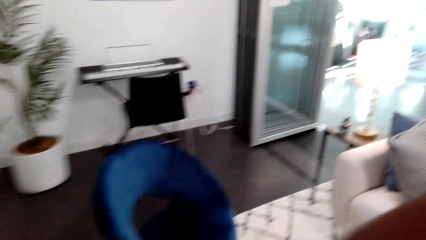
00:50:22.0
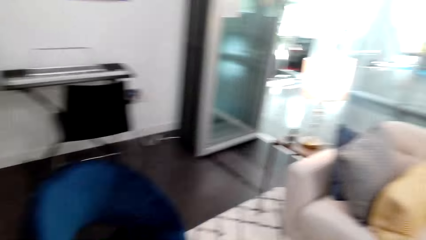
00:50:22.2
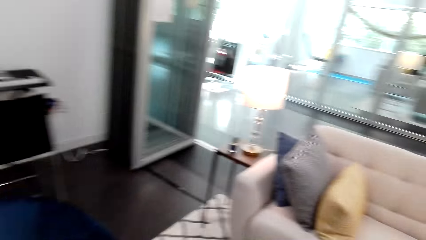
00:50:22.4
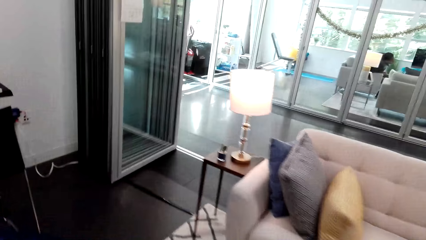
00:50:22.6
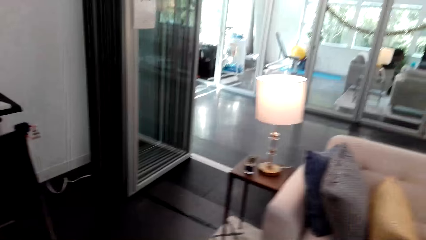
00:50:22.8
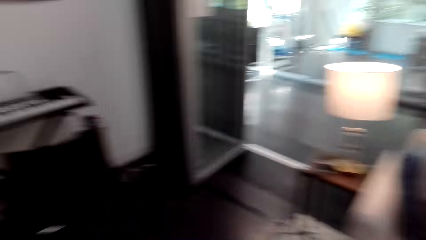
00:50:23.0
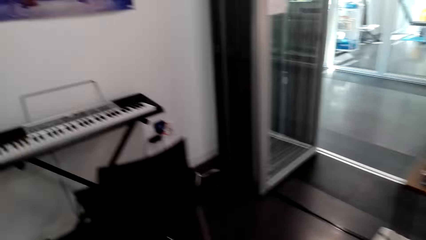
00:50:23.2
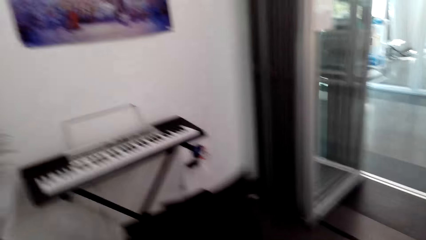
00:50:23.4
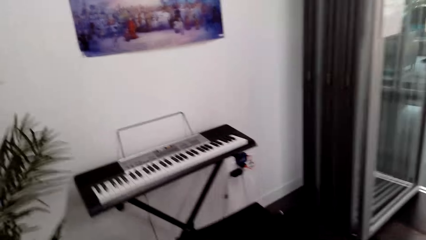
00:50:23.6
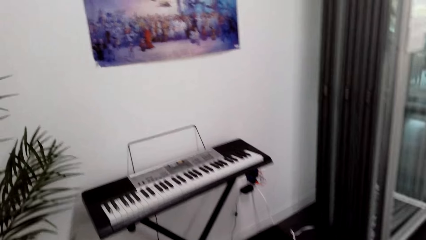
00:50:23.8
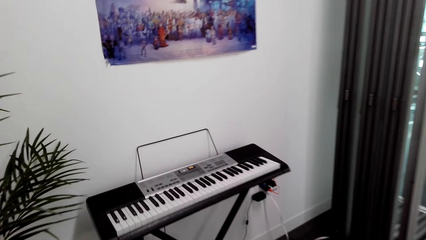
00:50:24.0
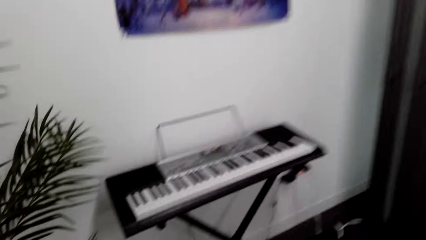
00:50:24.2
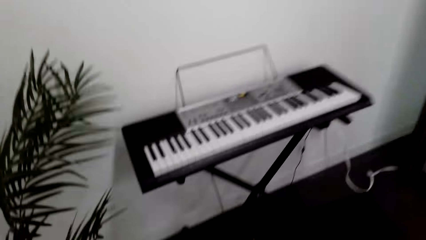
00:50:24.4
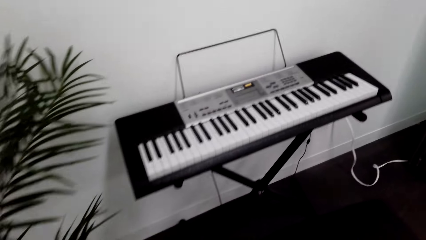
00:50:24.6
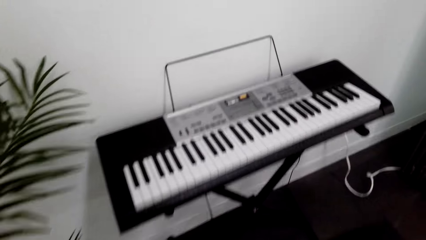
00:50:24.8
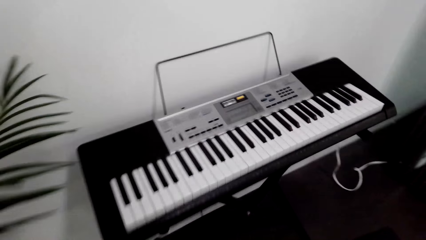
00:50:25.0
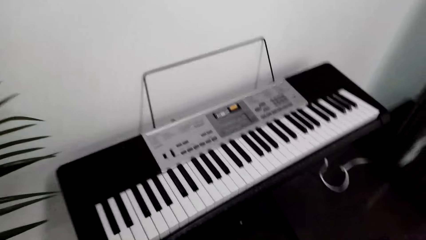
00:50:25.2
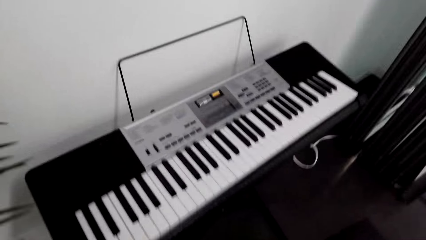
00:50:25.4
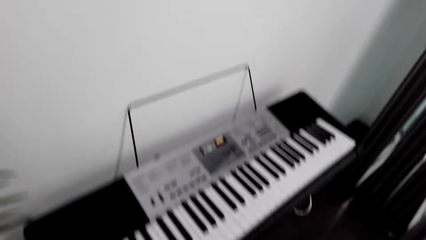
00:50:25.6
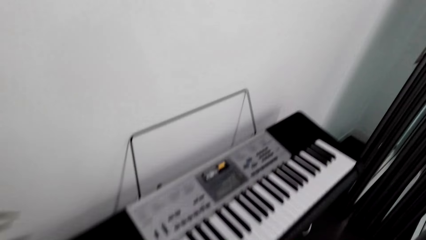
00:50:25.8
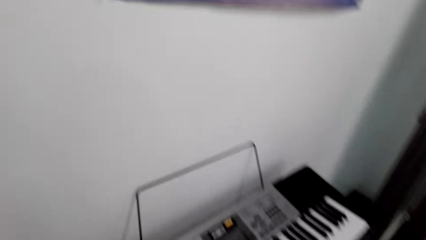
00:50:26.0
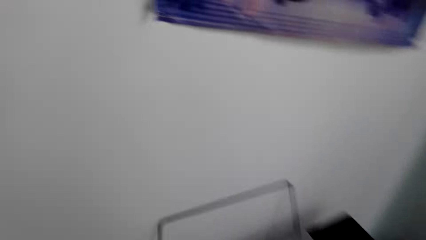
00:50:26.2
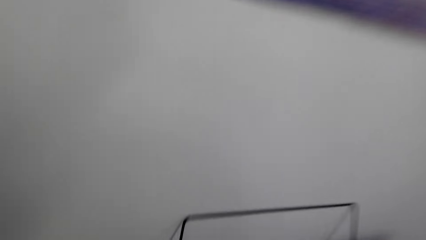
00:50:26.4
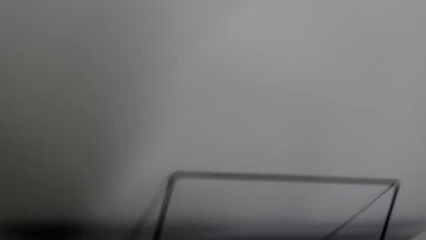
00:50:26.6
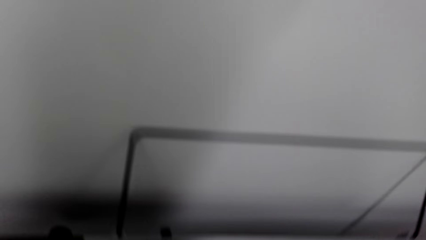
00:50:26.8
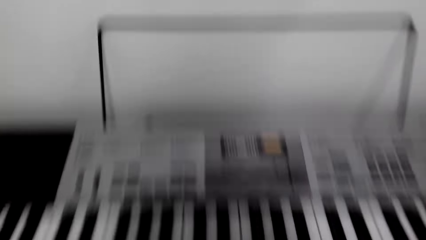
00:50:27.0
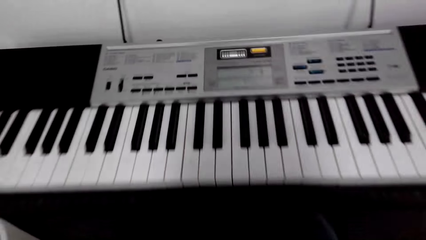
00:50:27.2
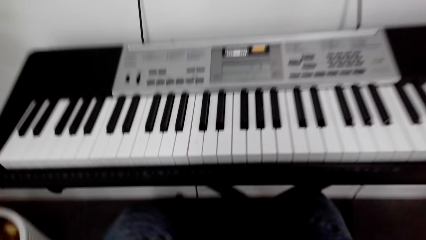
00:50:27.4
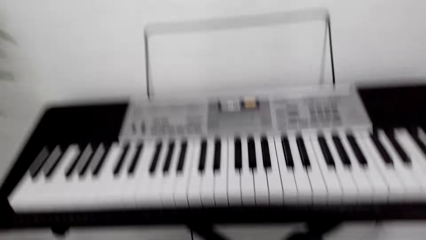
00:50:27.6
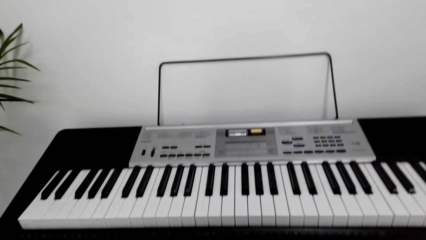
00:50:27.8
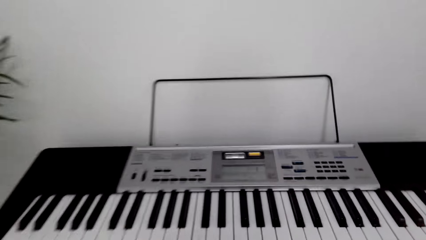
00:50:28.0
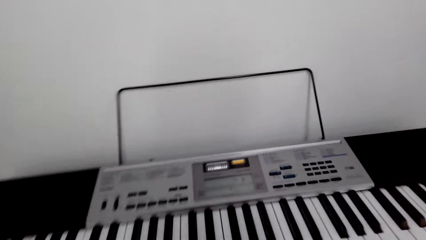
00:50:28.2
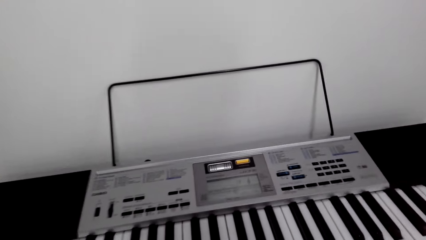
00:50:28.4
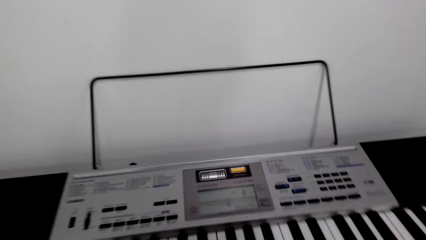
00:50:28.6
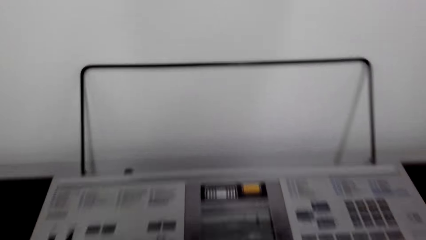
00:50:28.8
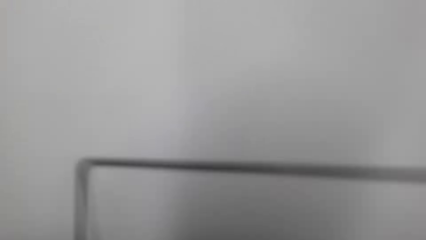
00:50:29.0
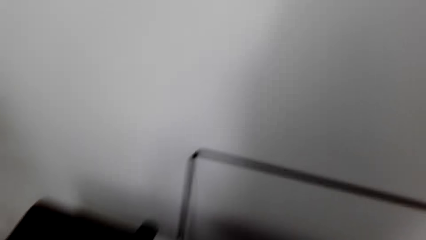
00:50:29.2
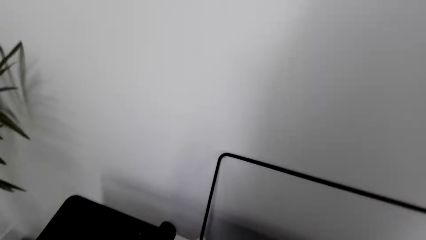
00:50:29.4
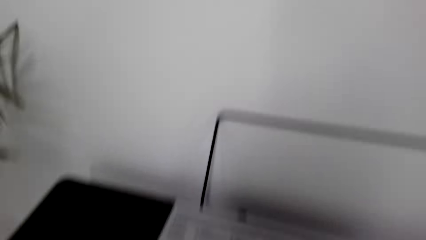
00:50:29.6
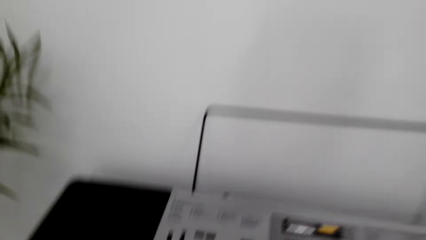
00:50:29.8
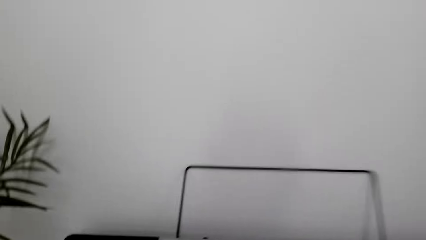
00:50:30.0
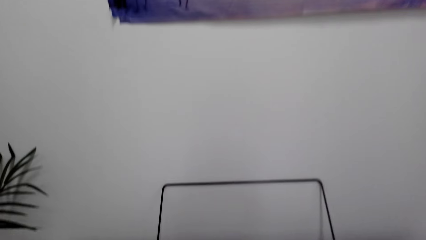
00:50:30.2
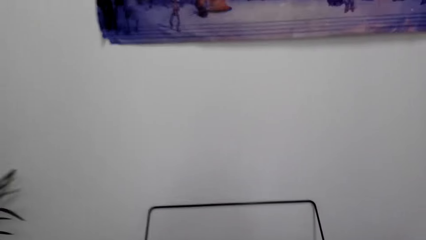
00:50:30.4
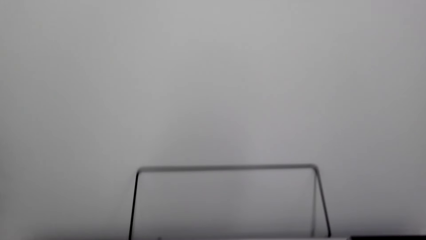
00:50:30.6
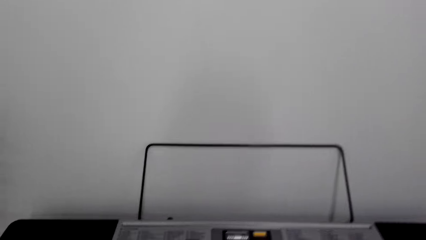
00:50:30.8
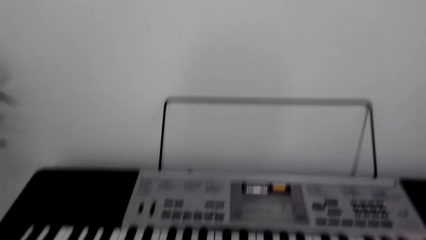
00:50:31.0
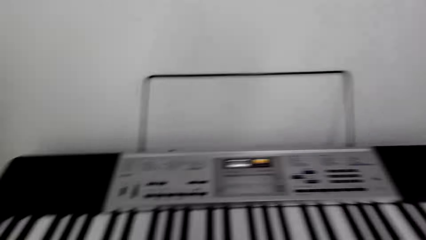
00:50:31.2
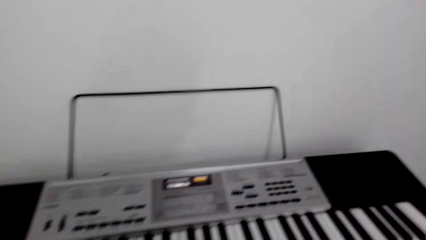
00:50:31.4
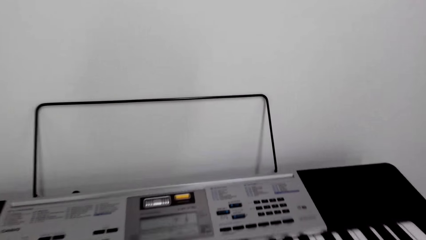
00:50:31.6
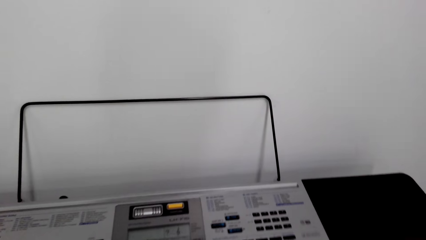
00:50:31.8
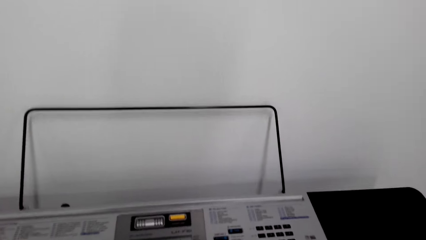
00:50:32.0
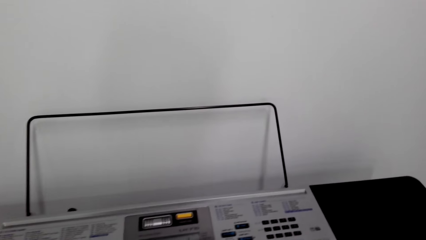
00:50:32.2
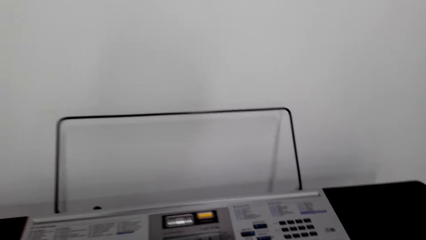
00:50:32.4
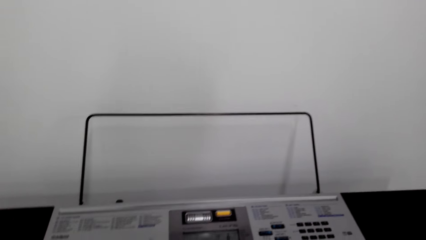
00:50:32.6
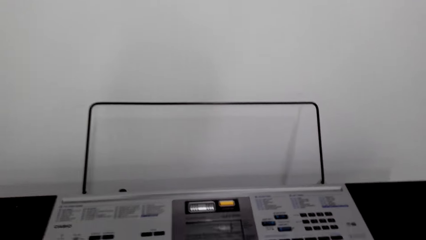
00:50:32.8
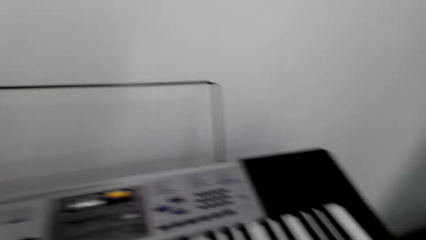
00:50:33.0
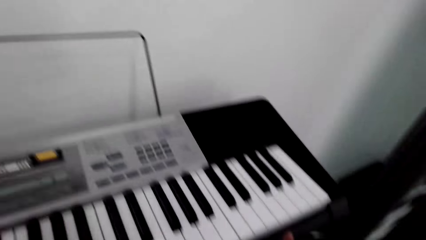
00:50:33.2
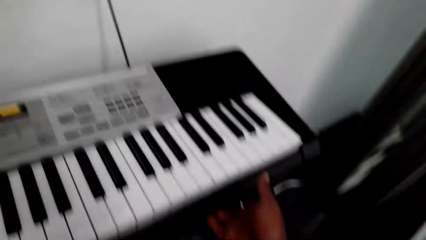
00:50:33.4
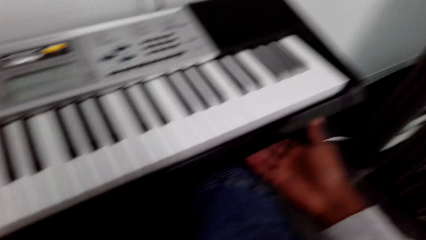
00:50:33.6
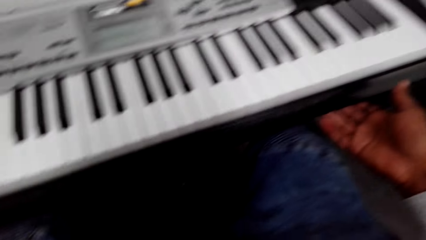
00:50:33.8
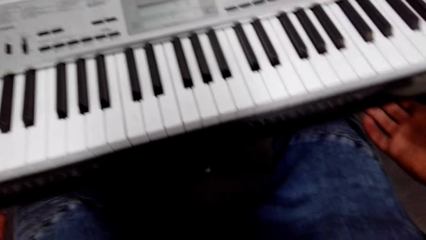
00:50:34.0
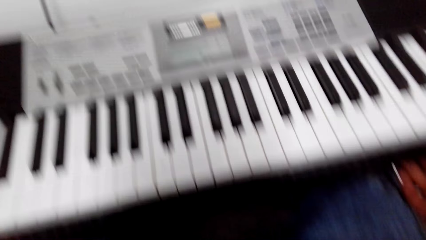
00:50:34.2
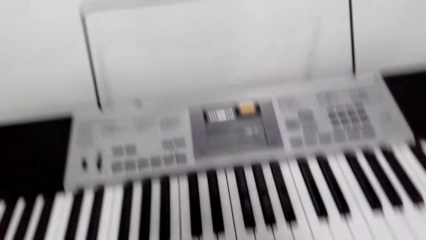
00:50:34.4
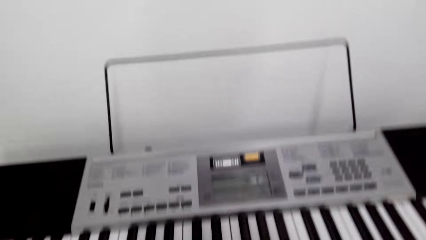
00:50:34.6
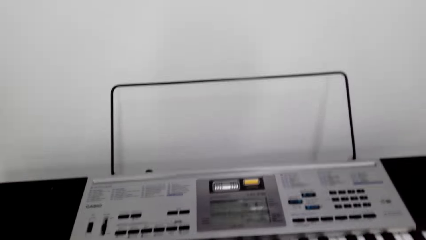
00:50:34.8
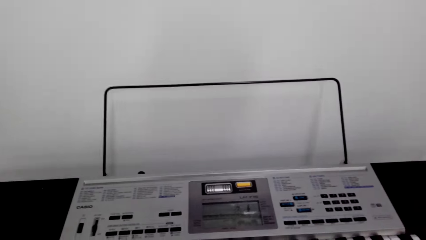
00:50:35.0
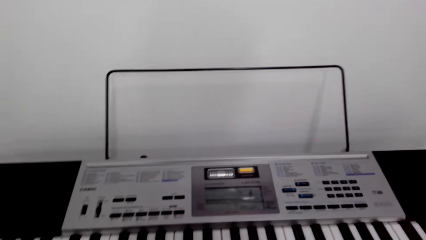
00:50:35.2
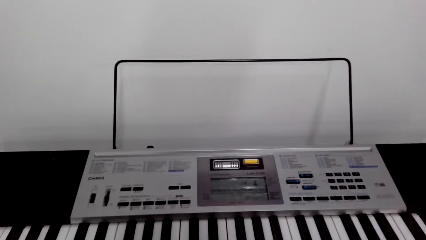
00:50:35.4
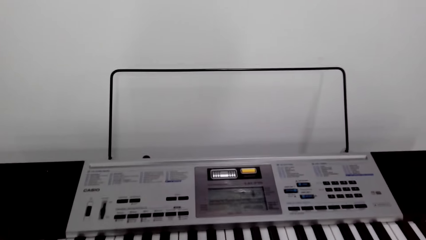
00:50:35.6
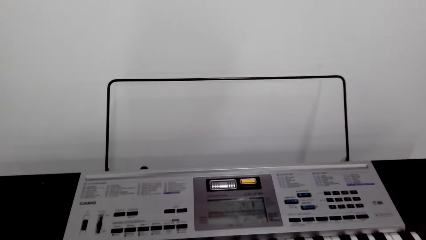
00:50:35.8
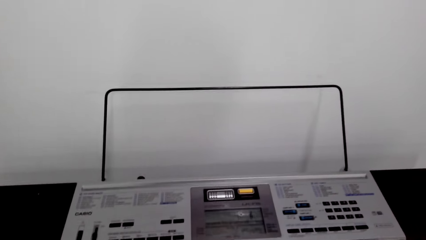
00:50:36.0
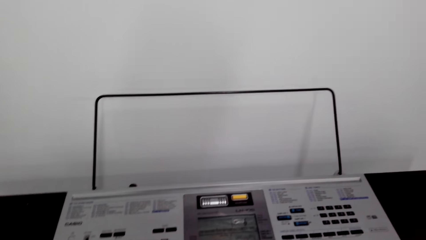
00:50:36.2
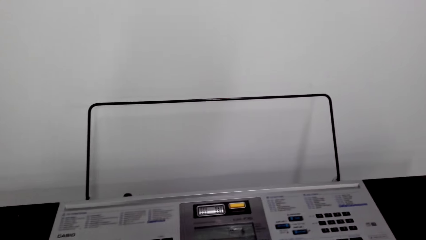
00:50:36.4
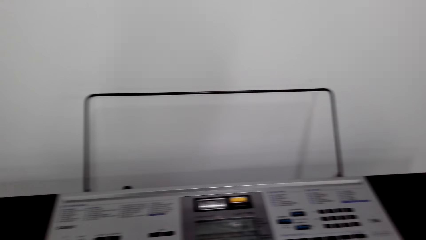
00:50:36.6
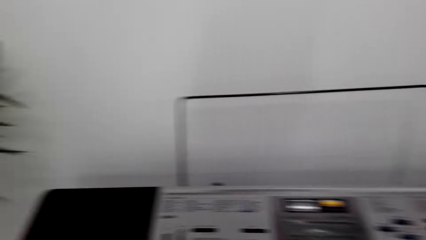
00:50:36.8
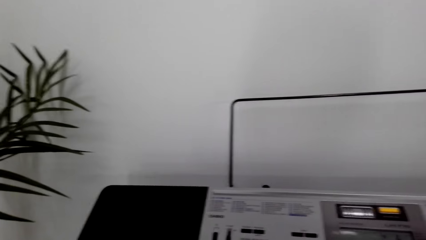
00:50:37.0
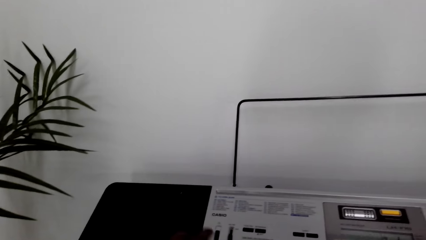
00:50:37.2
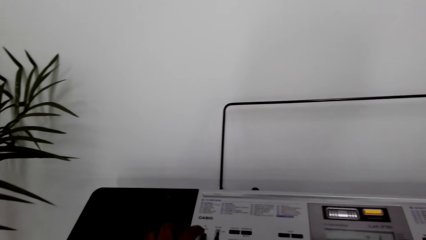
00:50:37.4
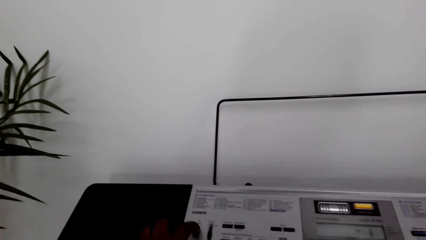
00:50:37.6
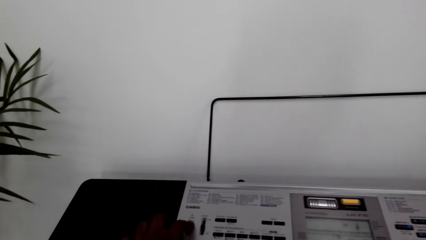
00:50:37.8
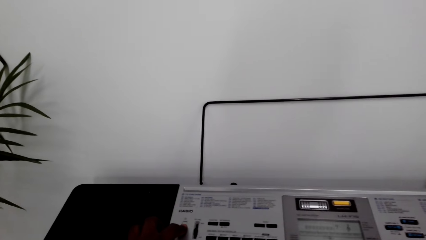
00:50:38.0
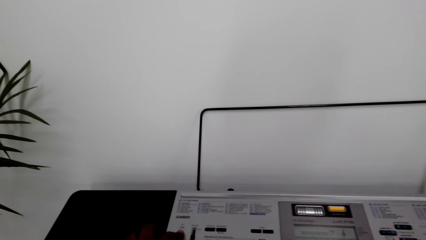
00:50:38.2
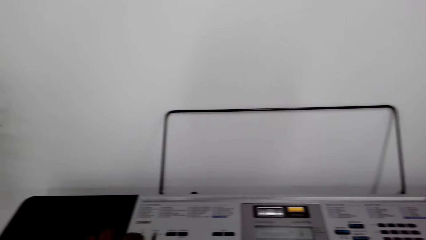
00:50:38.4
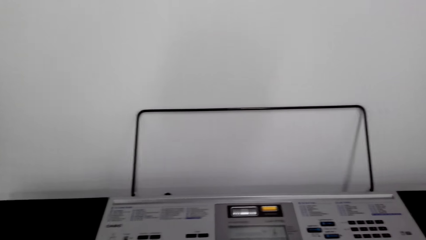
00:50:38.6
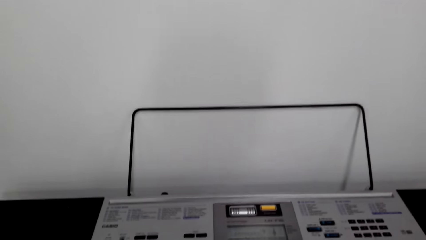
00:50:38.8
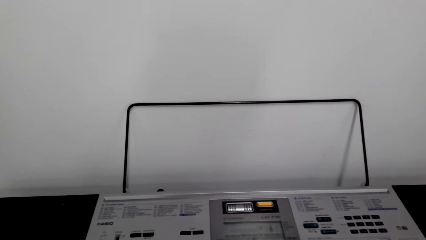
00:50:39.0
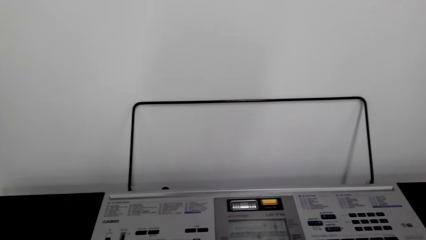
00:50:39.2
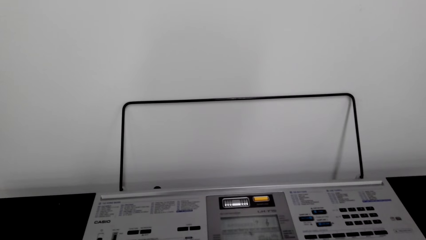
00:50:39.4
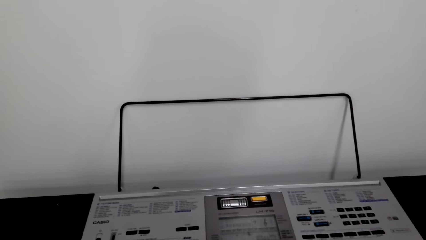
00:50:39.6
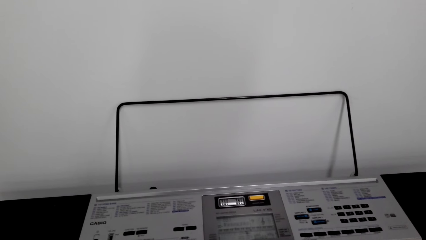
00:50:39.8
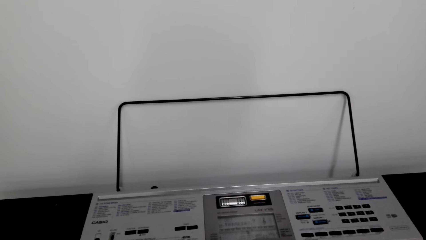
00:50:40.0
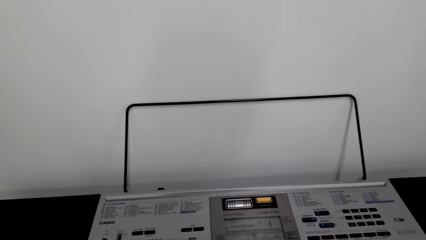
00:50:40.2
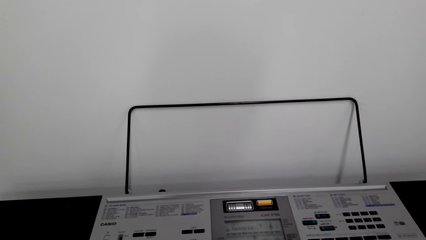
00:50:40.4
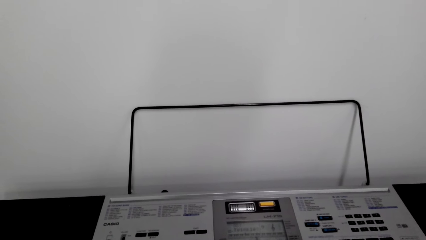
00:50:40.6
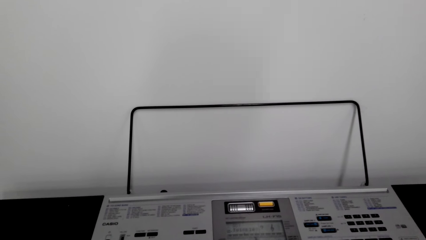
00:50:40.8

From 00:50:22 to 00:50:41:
The camera wearer walks towards the piano. They sit down. They move the chair. They touch the piano. They press a button on the piano.
